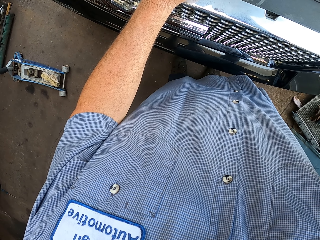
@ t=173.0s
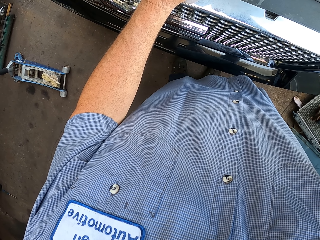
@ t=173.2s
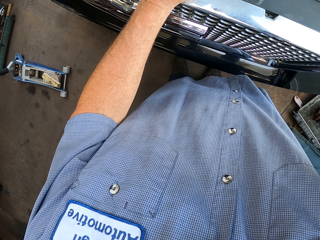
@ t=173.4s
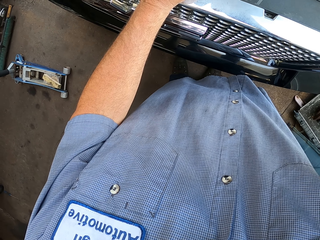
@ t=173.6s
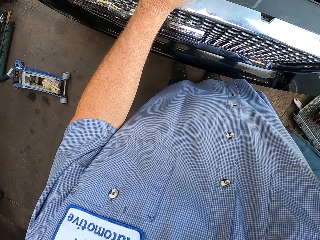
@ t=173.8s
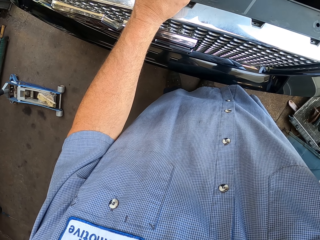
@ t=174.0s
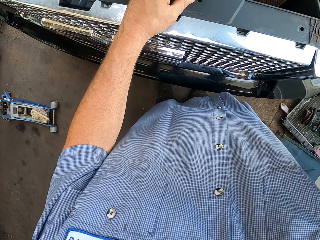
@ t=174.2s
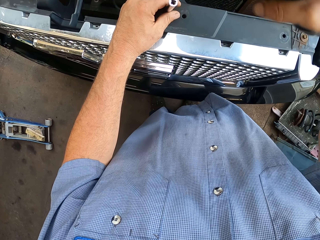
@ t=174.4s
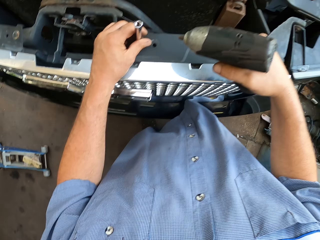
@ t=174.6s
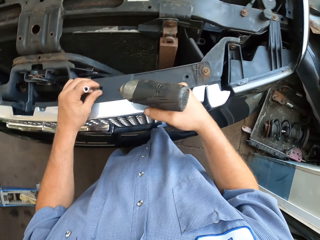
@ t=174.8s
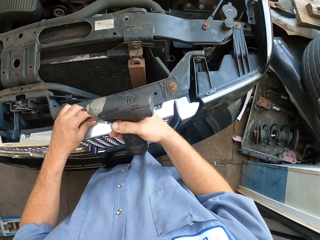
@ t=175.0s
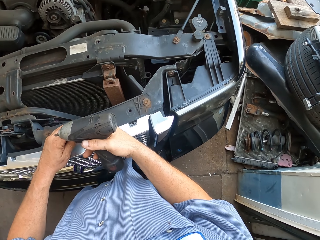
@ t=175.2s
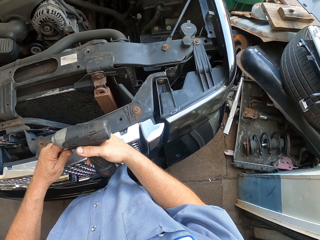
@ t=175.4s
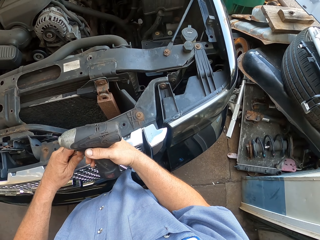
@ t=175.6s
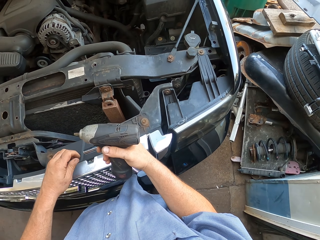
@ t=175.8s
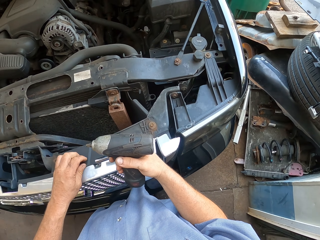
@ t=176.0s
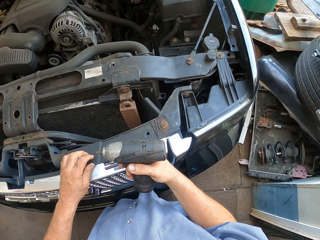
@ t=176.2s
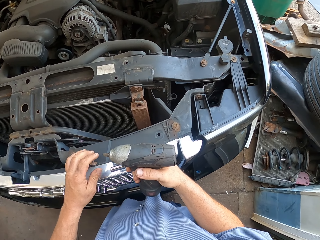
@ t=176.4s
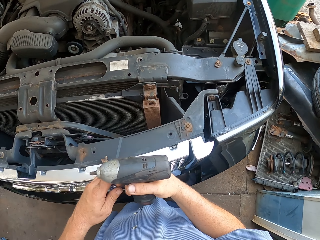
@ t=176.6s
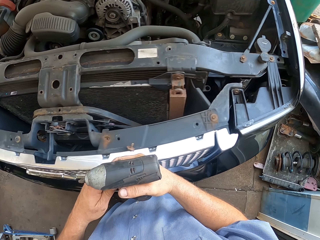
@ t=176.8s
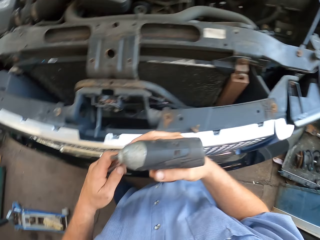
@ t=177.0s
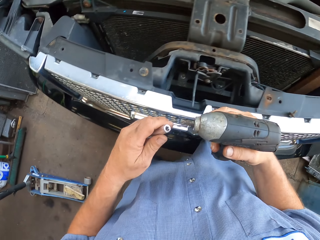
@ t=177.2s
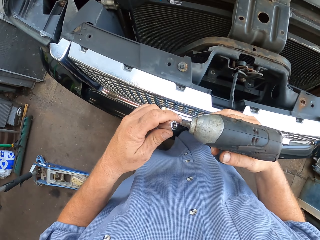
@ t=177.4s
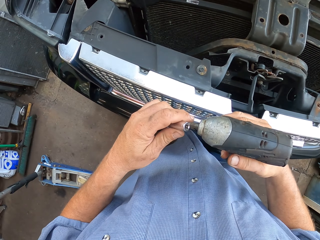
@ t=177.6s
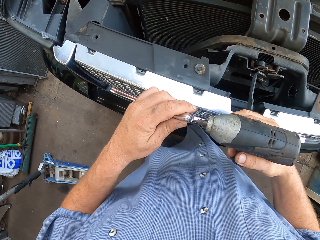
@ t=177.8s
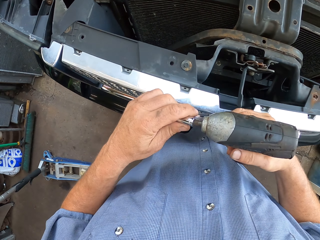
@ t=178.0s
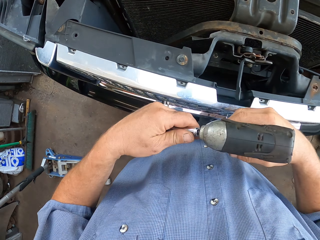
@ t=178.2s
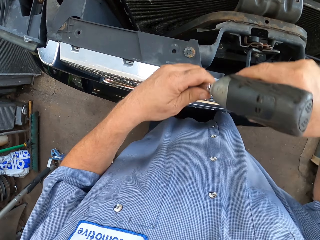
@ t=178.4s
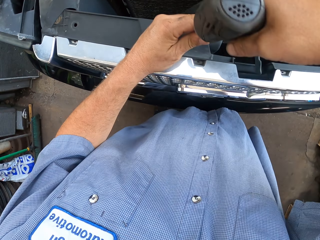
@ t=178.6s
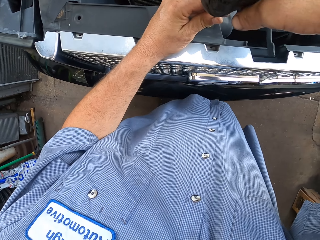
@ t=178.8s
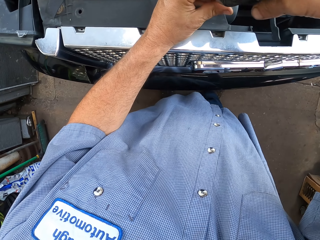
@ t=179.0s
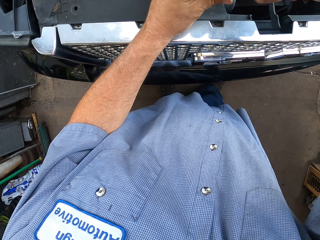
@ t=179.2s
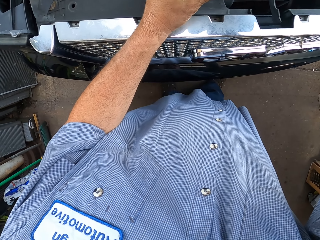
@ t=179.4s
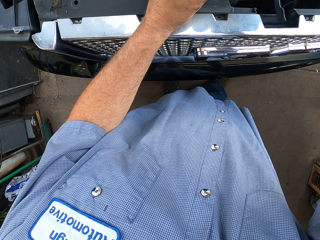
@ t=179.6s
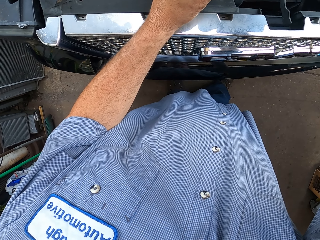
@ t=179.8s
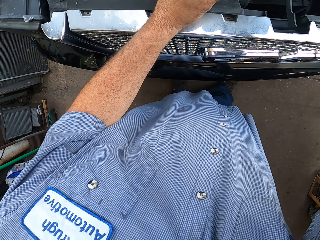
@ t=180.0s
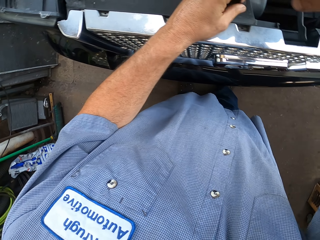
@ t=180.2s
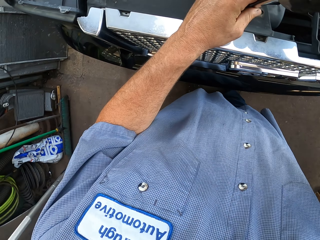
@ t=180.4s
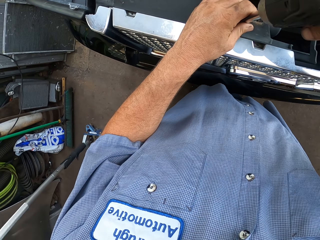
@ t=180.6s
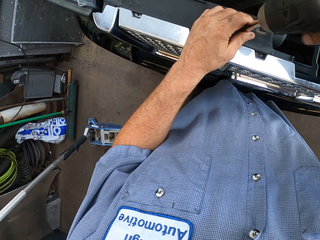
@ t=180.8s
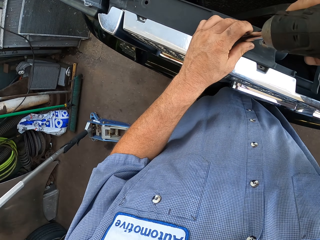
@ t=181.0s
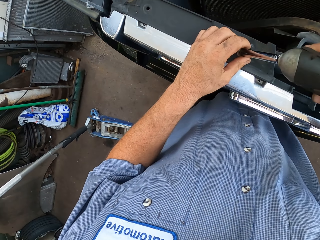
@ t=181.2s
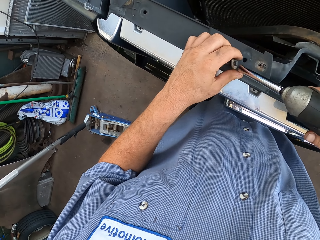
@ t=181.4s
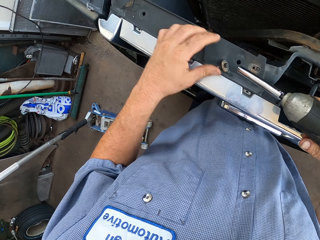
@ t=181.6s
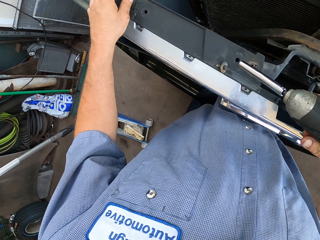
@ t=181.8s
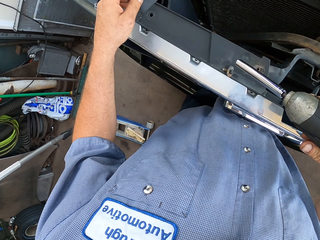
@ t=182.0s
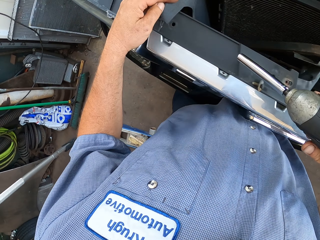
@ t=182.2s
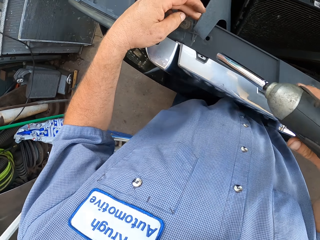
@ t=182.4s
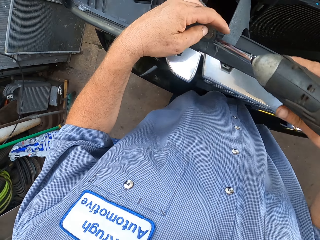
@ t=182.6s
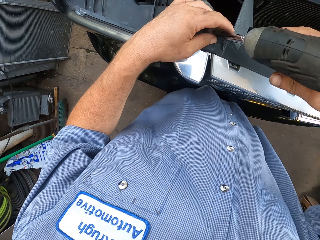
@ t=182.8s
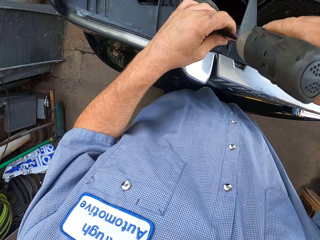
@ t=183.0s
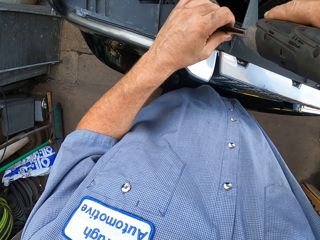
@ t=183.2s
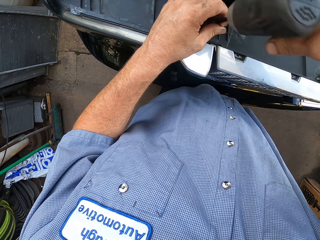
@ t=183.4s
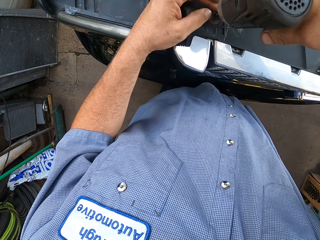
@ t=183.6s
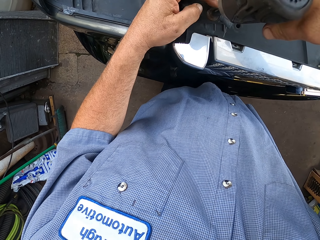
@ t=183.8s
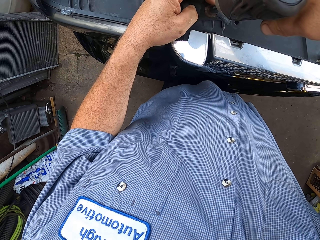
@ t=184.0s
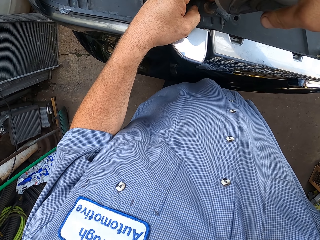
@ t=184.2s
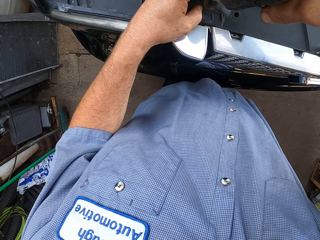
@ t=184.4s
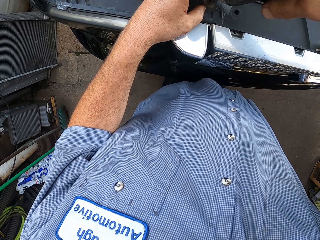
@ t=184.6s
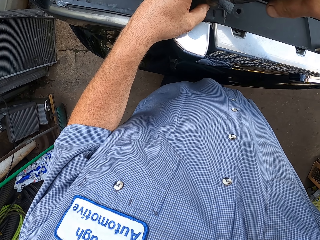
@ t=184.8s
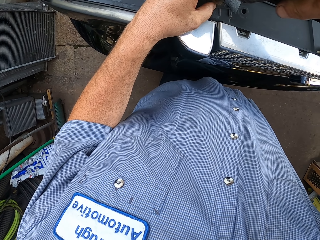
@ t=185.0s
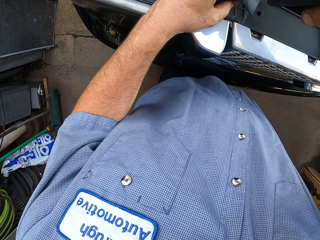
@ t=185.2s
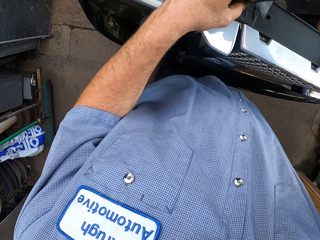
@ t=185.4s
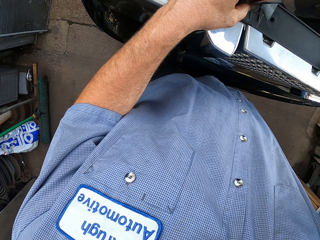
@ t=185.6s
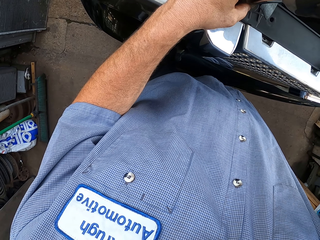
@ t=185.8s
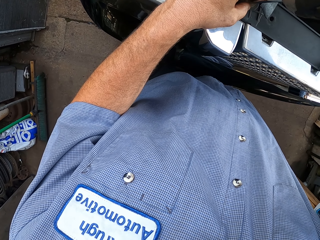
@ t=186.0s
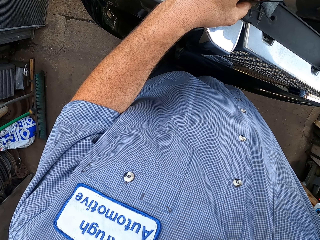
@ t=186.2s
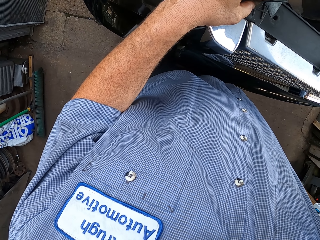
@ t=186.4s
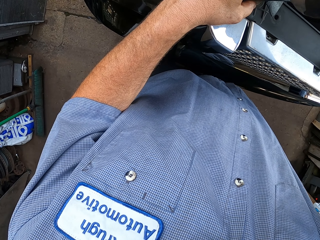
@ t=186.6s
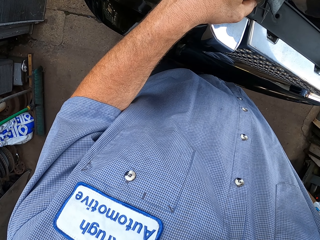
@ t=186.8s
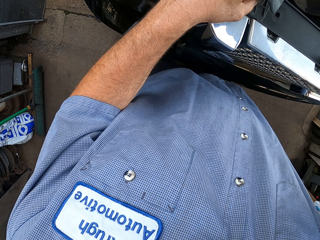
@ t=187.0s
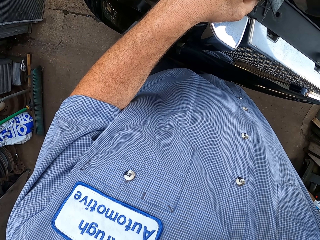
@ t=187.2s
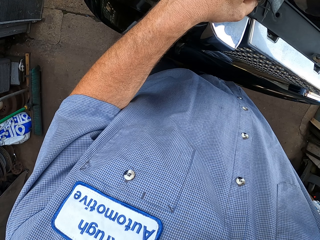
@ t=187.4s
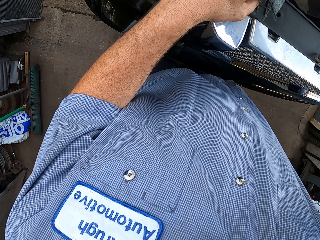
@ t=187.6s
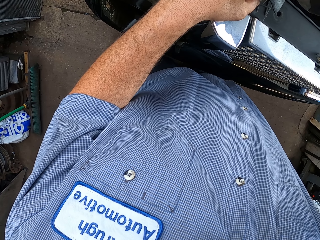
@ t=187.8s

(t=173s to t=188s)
The camera wearer disconnects a drill. They place a bolt or nut on the car engine. They rivet the drill. They connect the drill. They unscrew the bolt. They drill the nut. They unscrew the bolt again. They drill out the nut.

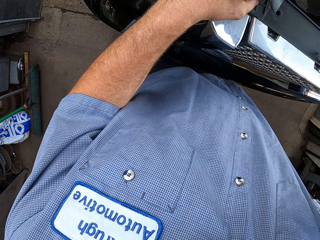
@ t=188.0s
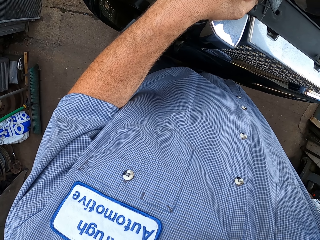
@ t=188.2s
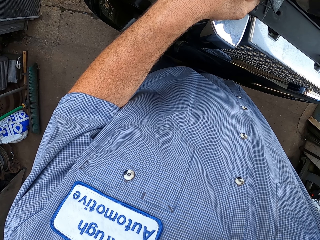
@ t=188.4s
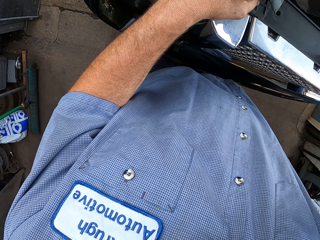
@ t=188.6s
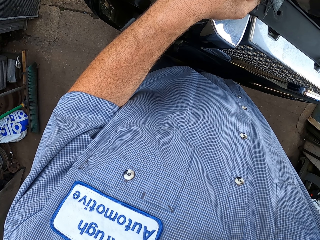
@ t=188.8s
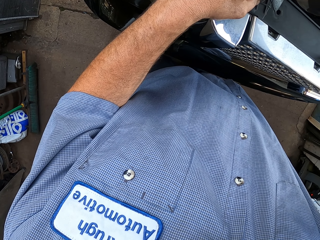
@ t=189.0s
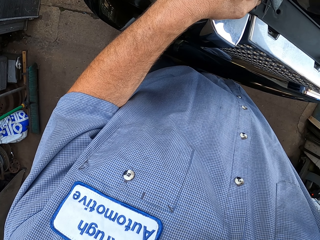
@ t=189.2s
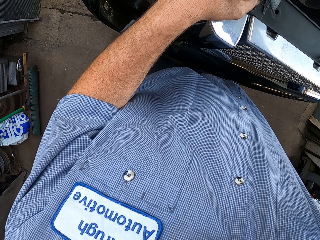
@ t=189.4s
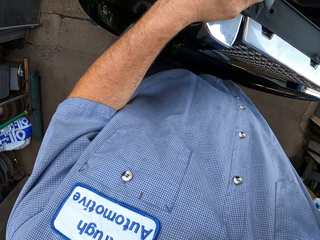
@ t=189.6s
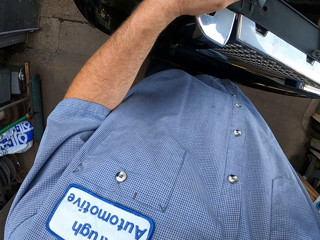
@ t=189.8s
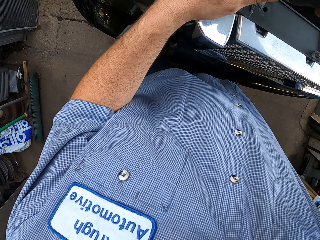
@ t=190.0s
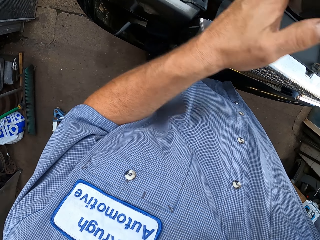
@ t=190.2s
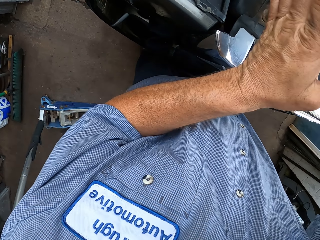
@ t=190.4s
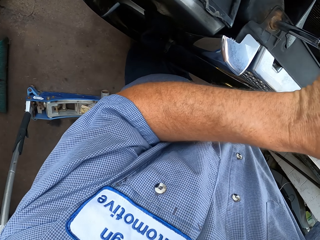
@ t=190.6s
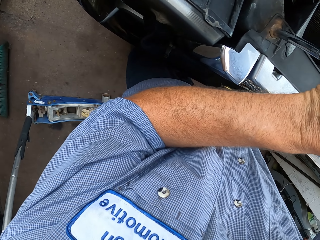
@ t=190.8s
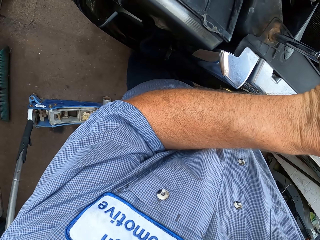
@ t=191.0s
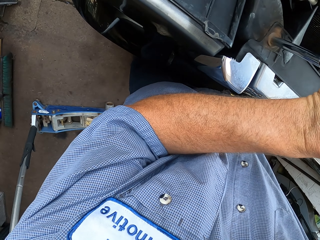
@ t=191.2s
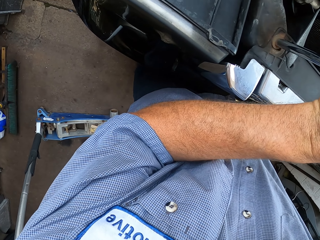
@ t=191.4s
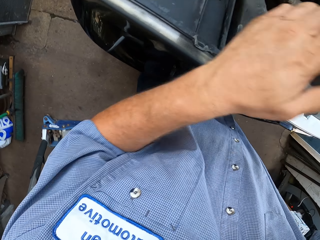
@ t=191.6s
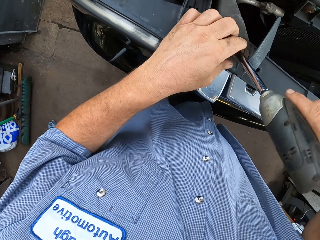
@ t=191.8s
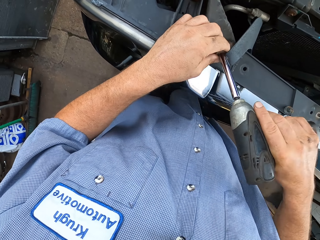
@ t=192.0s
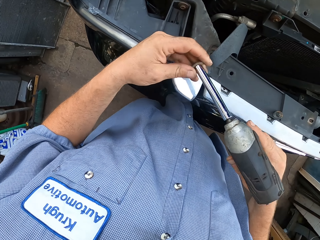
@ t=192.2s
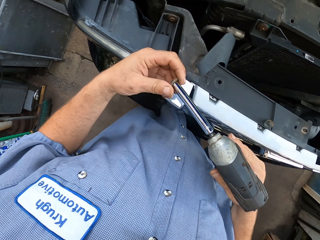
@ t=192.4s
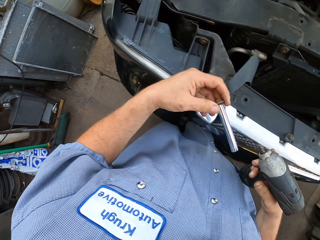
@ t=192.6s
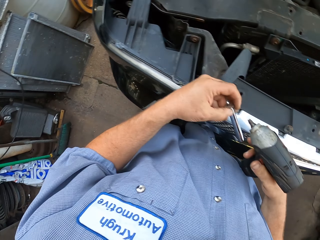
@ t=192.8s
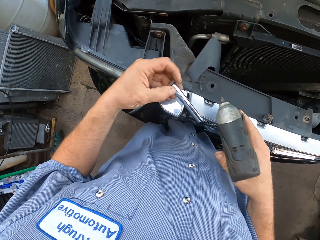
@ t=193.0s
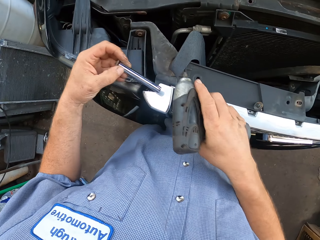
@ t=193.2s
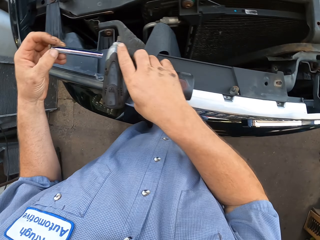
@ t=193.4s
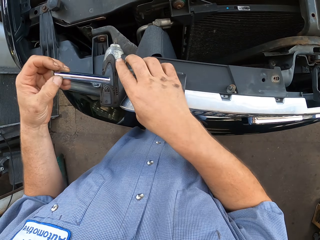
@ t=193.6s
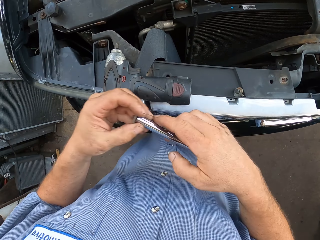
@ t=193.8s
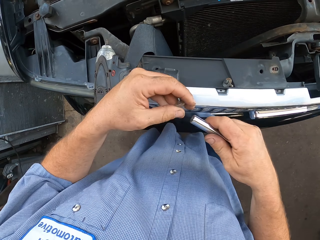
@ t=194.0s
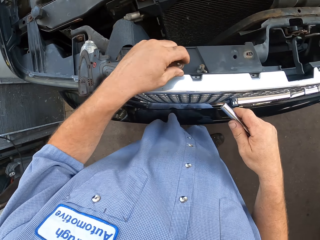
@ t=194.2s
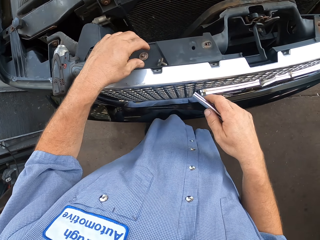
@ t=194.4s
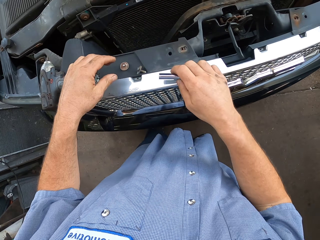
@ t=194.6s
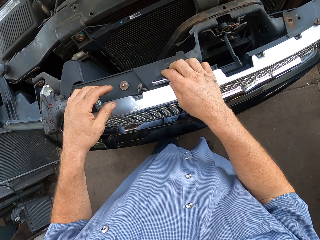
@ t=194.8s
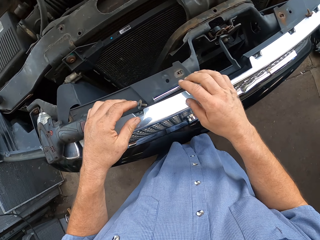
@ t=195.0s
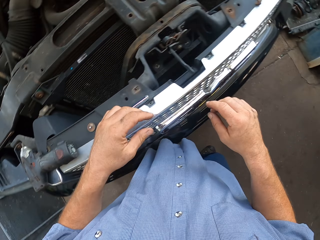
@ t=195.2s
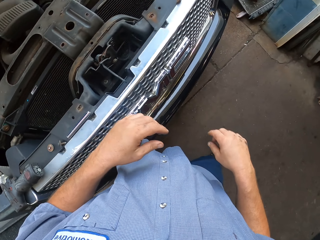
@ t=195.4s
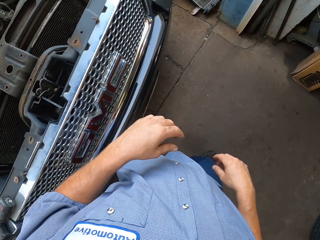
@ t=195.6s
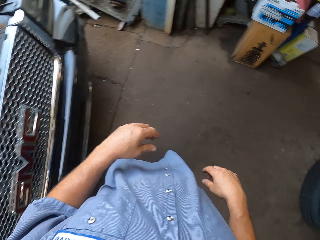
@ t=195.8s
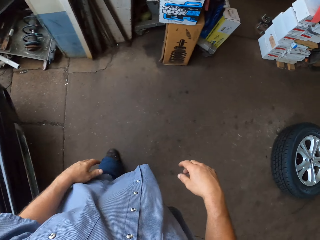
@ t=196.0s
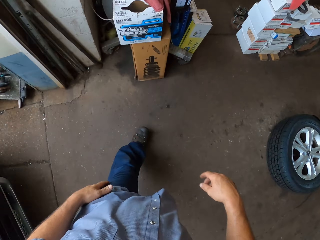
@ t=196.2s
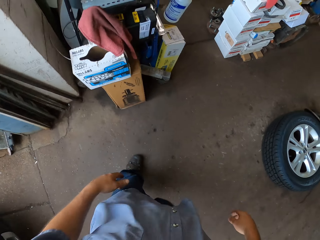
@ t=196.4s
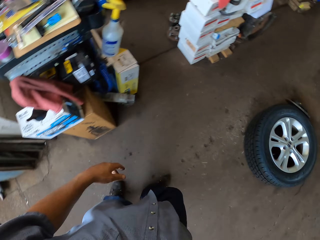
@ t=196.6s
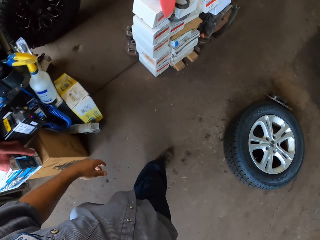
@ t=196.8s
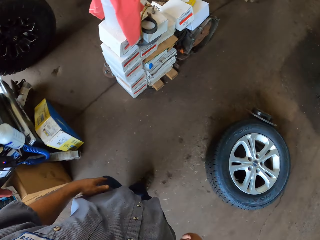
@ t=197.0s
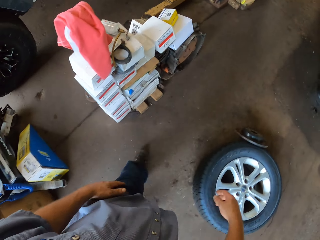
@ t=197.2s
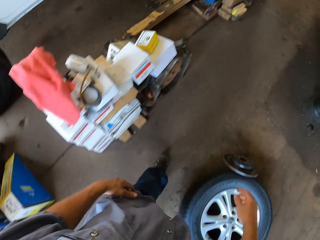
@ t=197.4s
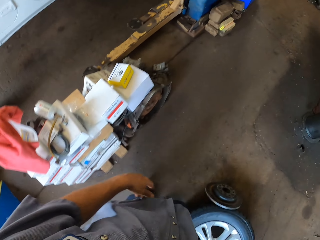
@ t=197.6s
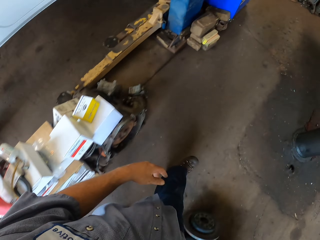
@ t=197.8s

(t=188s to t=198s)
The camera wearer removes the rivet from the drill. They put down the drill. They place the bolt on the car engine. They place the rivet on the car engine. They walk around a garage.
